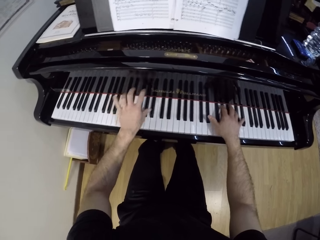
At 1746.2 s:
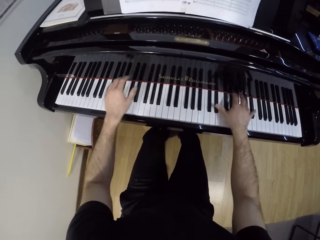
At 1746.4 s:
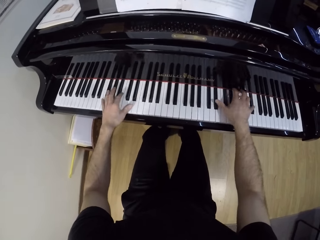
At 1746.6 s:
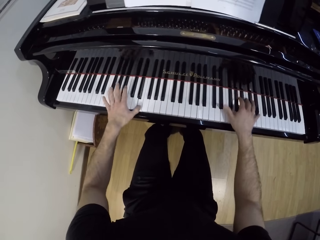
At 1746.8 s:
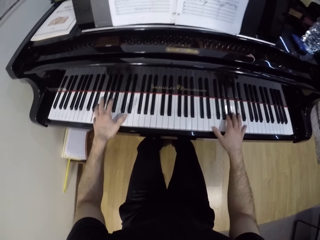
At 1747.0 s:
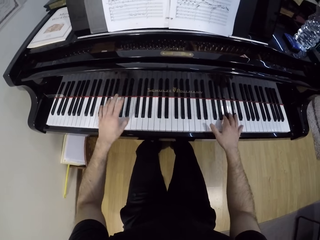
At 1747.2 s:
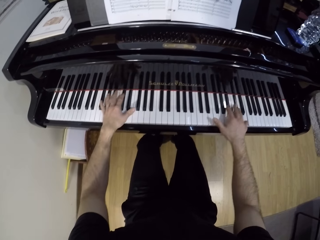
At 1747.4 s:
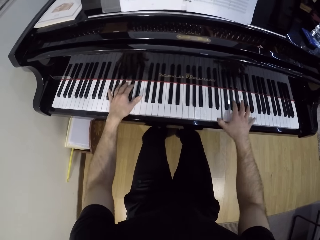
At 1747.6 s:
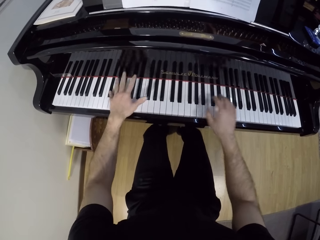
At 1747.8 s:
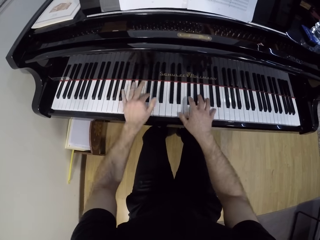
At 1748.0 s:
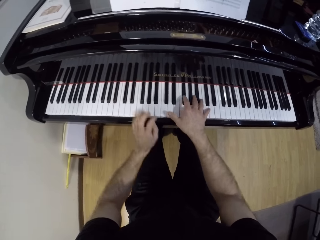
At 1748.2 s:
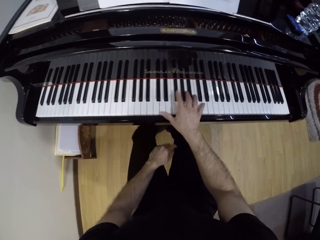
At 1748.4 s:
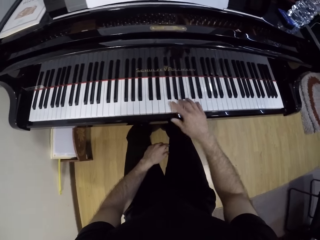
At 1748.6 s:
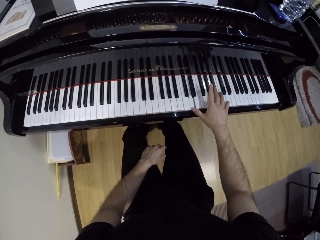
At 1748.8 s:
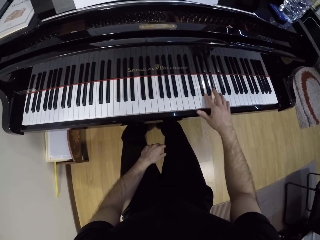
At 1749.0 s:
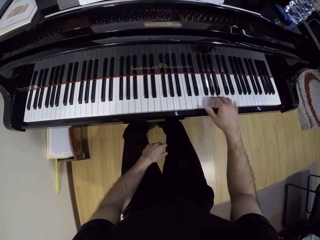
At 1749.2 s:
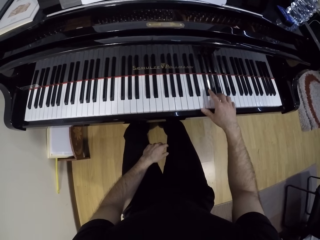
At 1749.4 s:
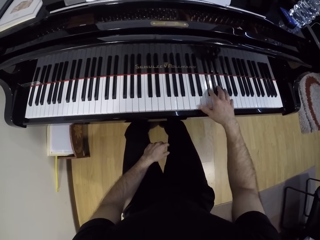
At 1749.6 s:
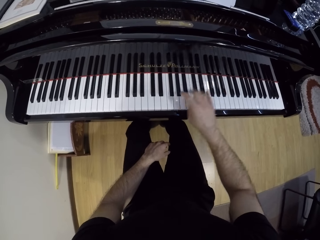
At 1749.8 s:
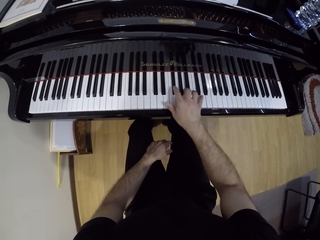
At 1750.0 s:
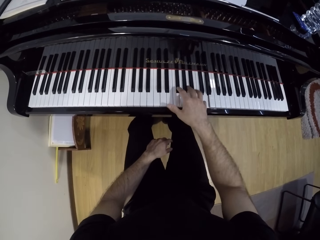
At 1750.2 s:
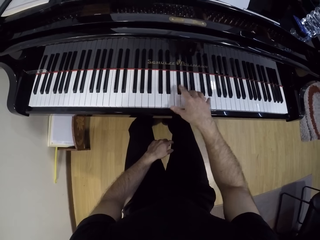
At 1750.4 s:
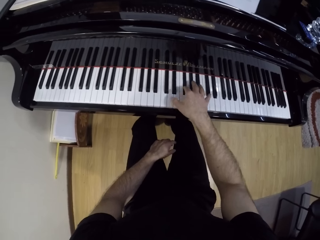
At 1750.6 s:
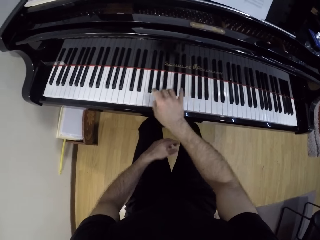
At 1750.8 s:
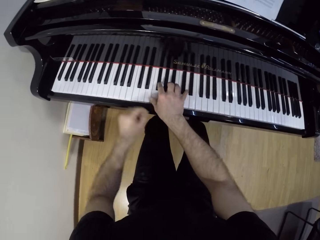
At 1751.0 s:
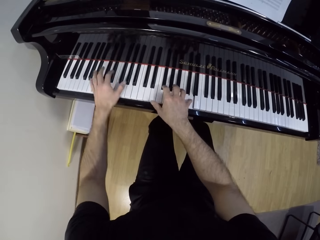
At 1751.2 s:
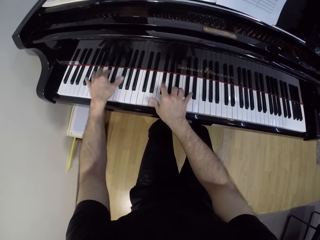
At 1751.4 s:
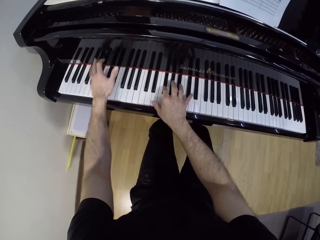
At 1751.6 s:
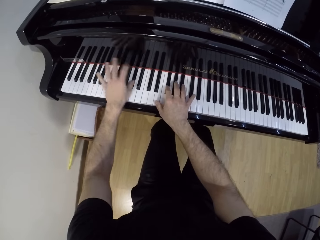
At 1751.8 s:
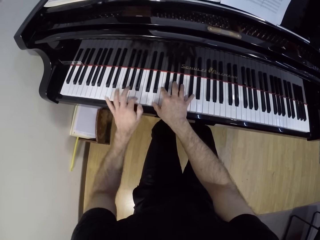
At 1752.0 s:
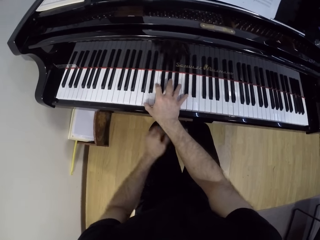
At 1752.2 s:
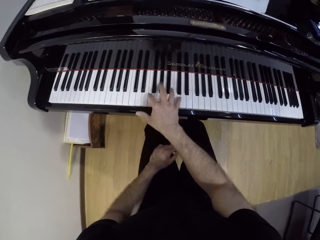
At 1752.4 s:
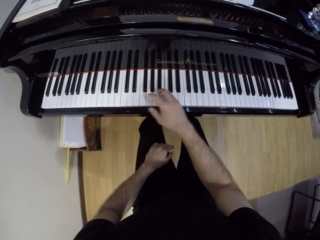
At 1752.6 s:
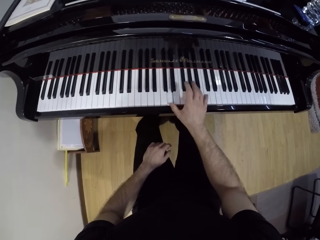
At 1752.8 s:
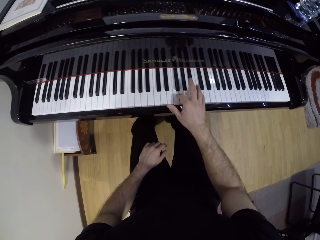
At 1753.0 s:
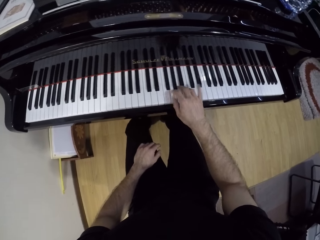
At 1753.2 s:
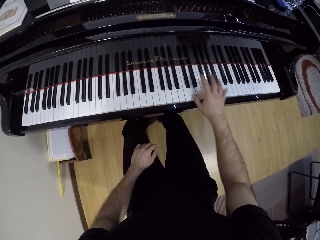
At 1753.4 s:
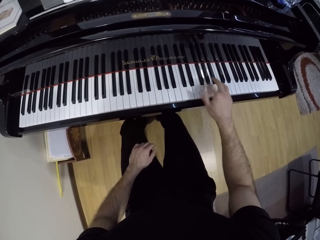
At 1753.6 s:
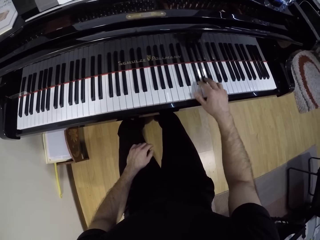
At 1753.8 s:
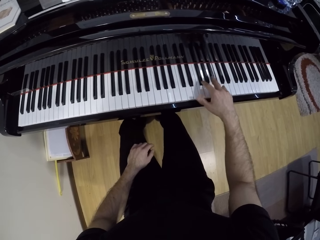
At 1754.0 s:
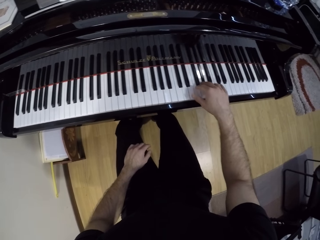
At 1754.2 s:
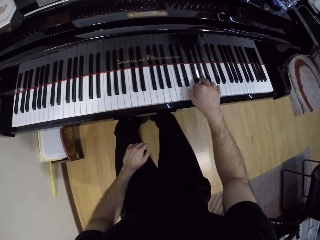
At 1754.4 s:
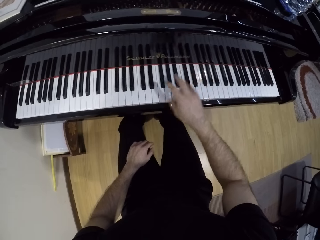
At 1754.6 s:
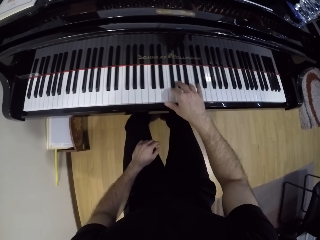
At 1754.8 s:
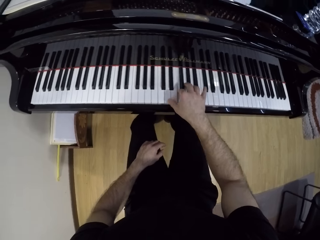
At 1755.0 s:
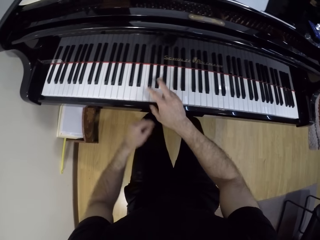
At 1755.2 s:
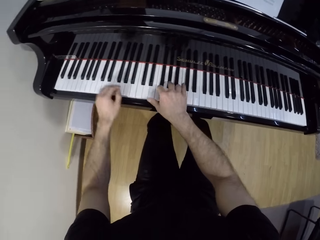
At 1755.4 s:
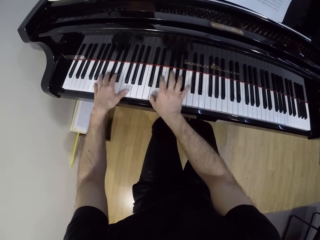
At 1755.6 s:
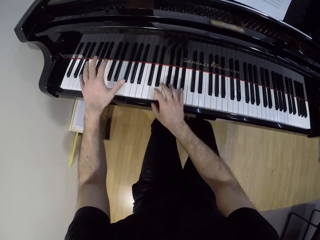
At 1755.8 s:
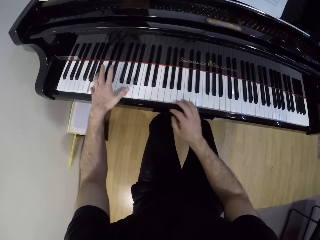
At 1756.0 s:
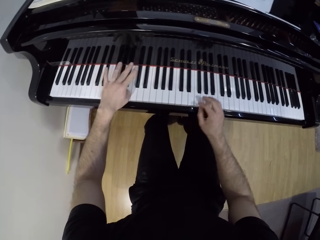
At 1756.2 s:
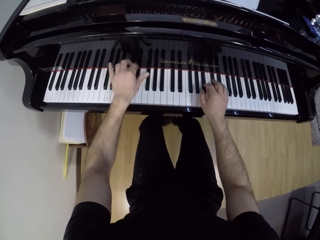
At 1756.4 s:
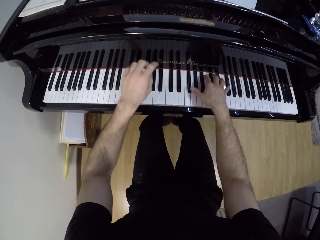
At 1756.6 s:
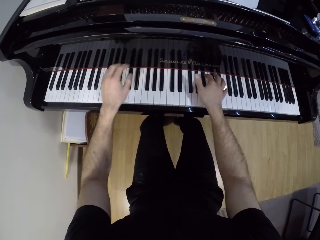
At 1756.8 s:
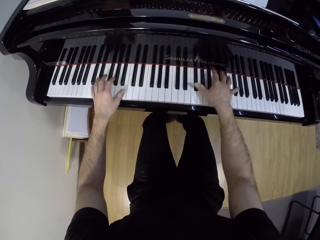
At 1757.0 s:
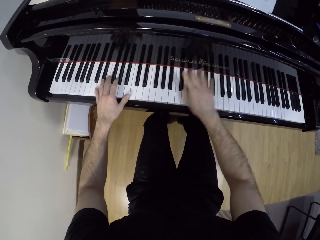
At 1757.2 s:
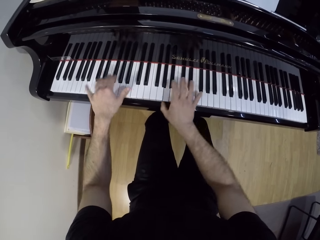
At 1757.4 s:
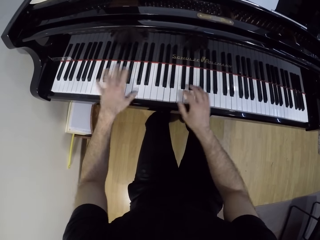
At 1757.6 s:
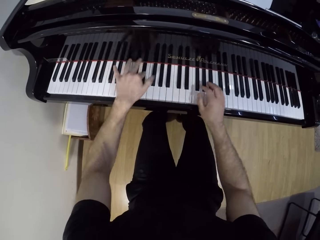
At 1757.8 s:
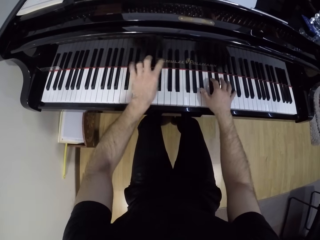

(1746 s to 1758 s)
The camera wearer plays the piano with his right hand. He plays the piano with both hands. He plays the piano with his right hand. He plays the piano with both hands.

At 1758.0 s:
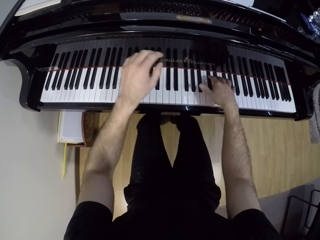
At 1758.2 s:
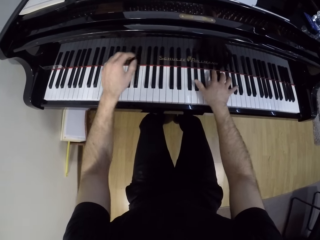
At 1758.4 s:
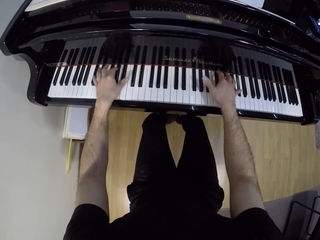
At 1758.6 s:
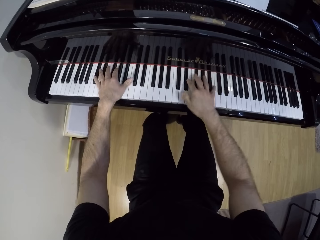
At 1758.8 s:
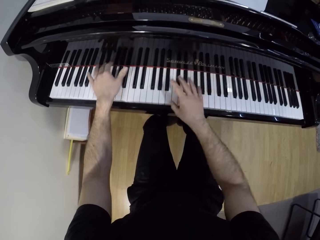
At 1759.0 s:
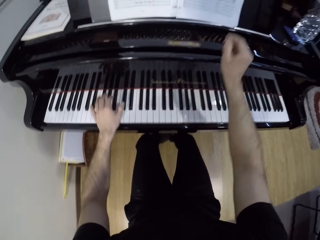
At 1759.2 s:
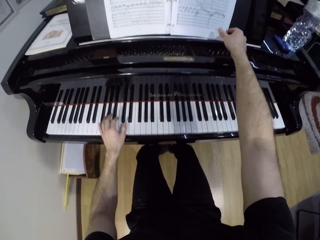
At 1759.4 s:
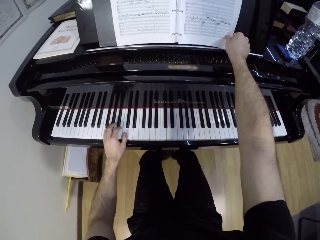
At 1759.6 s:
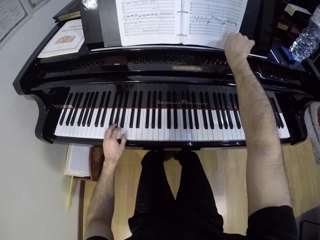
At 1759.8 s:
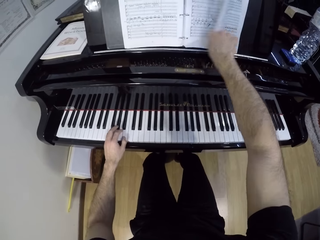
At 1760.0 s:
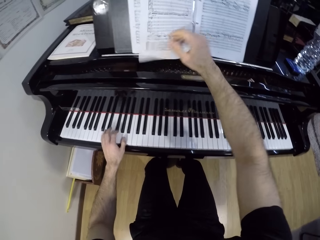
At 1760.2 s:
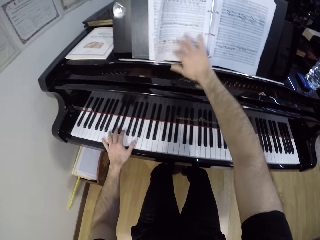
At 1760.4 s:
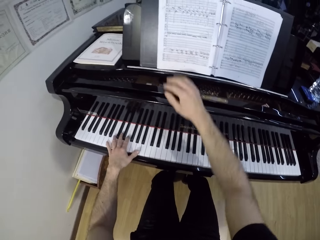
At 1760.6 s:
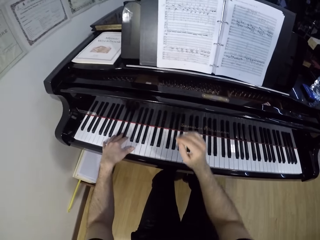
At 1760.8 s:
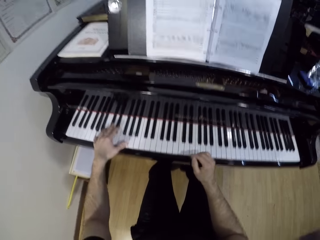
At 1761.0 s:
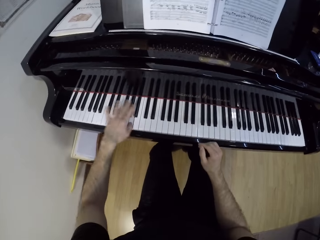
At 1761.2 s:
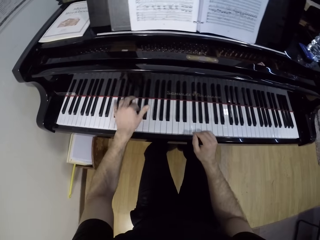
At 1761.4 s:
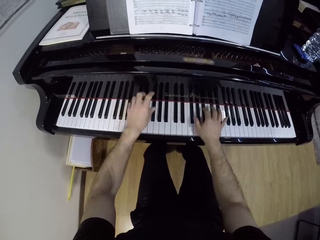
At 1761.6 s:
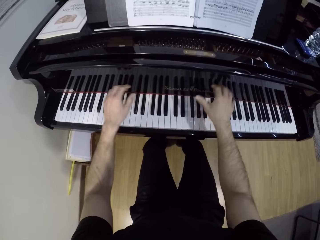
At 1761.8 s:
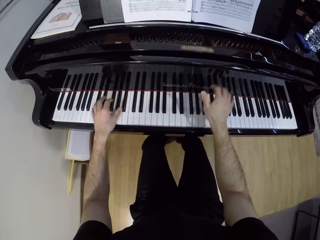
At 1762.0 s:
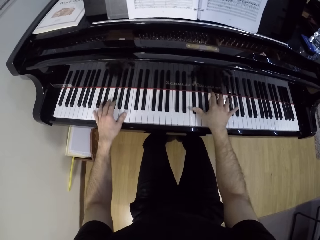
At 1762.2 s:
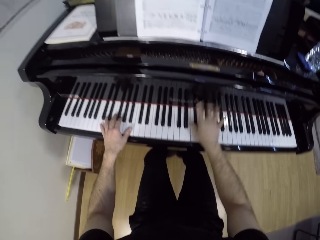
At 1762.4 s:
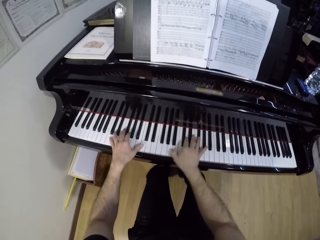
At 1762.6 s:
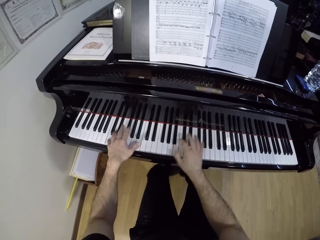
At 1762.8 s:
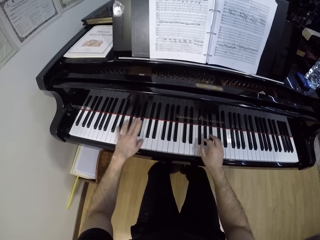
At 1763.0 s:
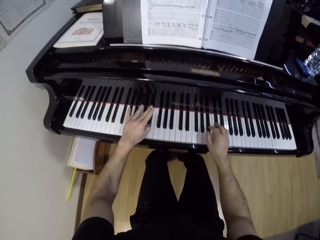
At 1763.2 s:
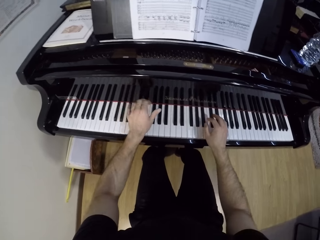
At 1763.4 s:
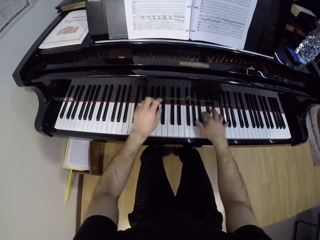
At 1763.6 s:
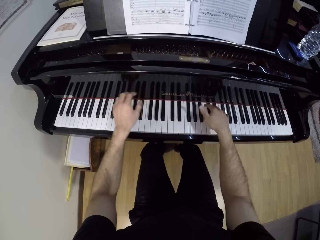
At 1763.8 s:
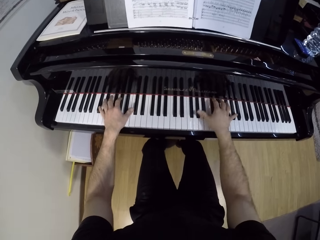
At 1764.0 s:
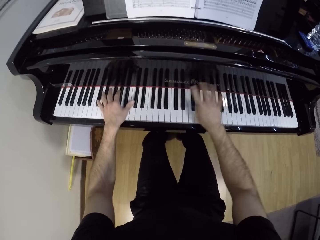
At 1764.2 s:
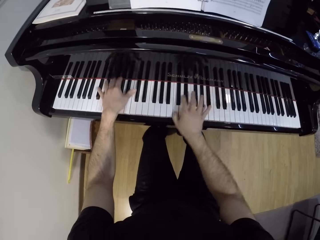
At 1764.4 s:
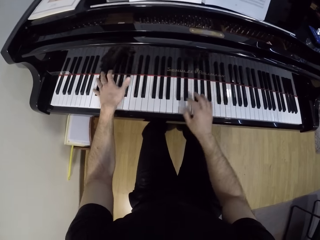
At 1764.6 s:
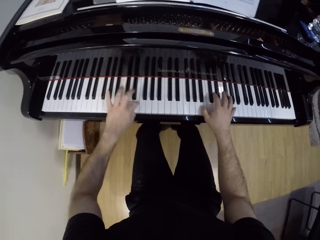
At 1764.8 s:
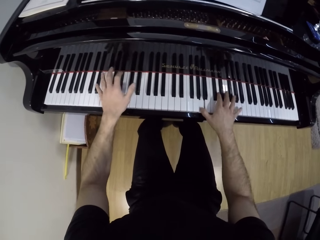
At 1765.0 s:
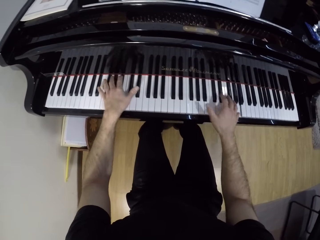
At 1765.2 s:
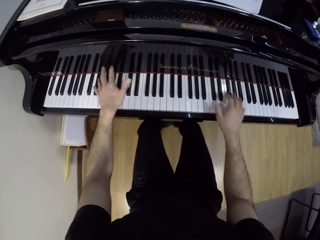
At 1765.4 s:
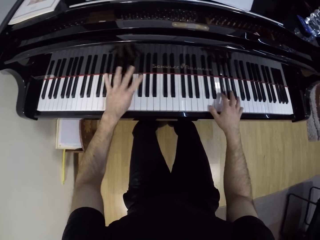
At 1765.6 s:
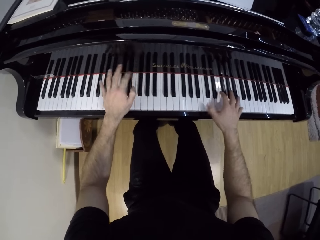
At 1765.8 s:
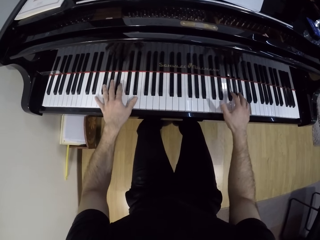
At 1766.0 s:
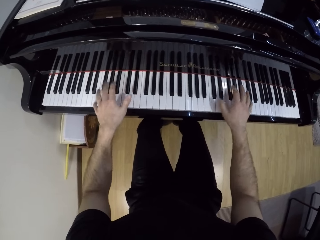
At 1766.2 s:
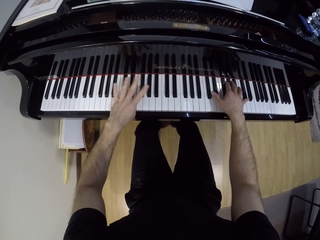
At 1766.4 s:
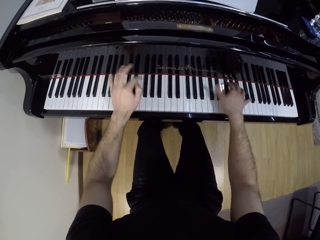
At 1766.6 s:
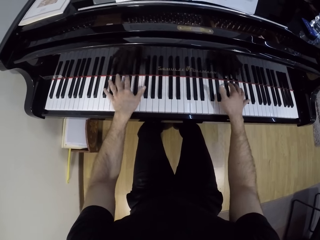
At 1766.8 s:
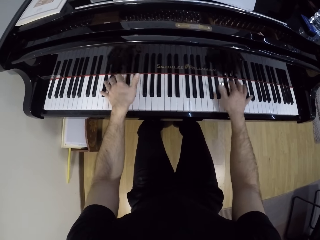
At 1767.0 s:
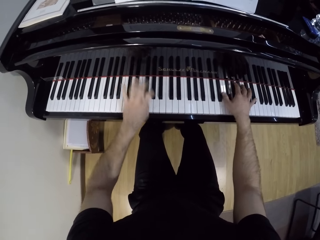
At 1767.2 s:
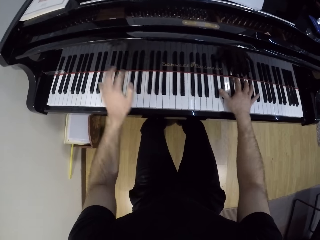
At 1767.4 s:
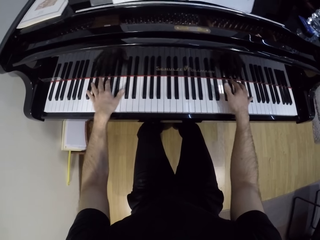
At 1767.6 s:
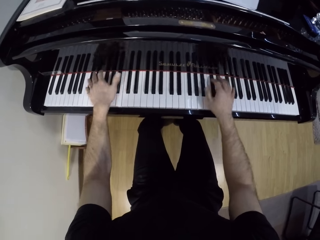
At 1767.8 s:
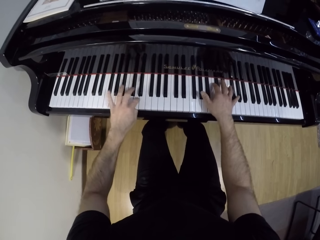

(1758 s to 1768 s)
The camera wearer flips a music manuscript page with his right hand on the keyboard music rest. He plays the piano with his left hand. He plays the piano with his right hand. He plays the piano with both hands.
